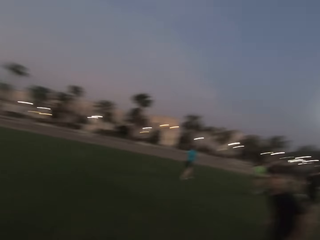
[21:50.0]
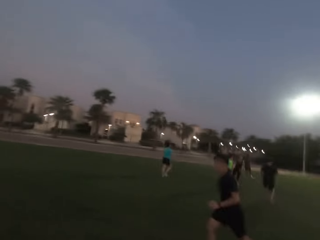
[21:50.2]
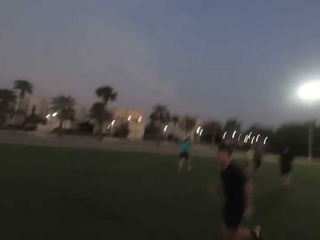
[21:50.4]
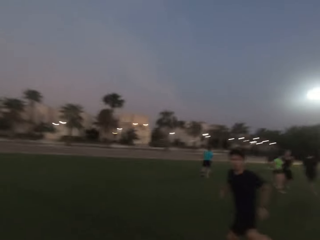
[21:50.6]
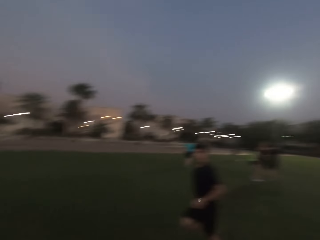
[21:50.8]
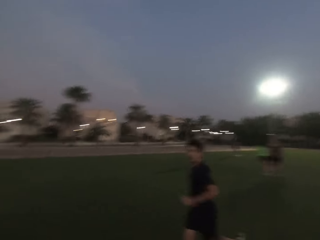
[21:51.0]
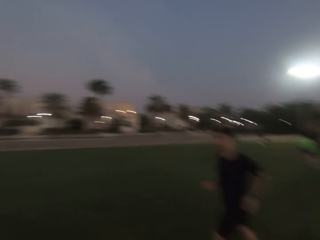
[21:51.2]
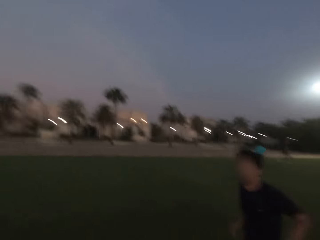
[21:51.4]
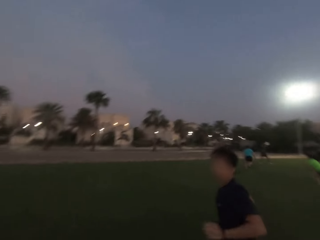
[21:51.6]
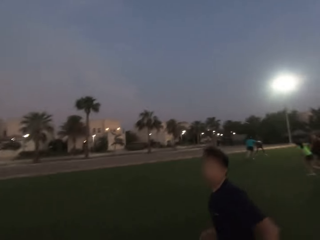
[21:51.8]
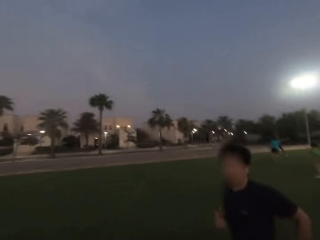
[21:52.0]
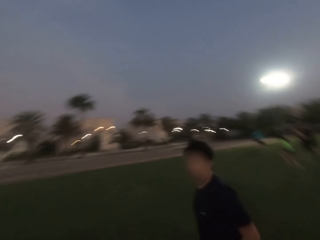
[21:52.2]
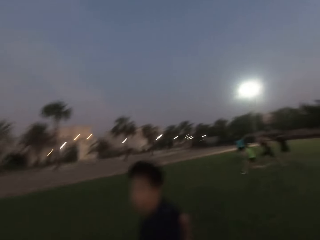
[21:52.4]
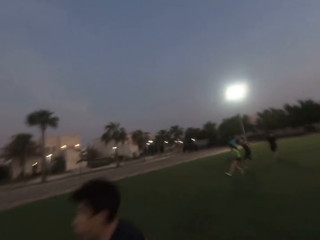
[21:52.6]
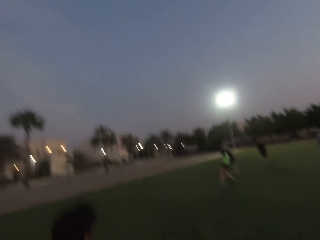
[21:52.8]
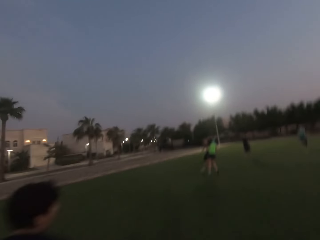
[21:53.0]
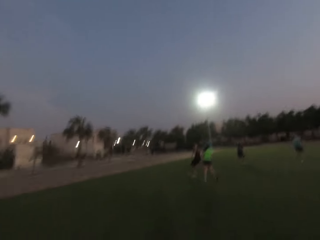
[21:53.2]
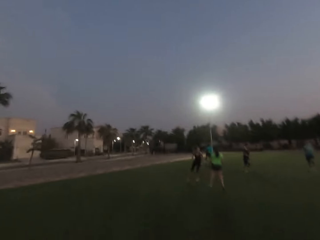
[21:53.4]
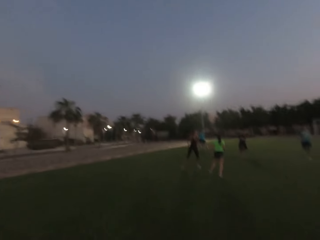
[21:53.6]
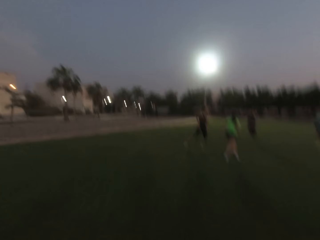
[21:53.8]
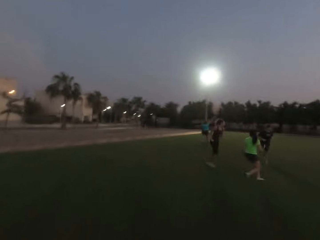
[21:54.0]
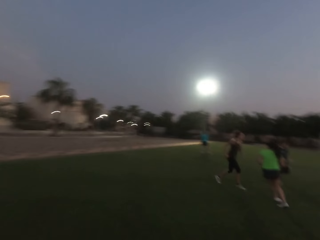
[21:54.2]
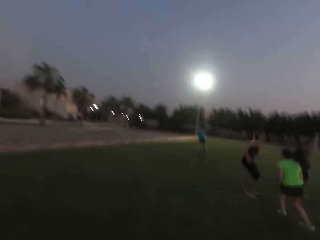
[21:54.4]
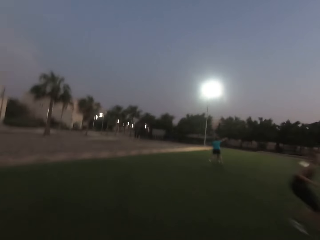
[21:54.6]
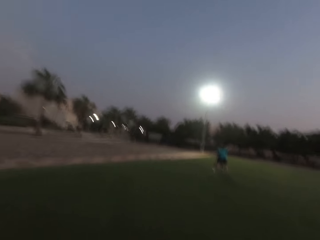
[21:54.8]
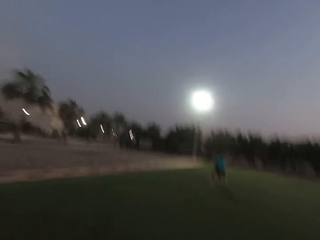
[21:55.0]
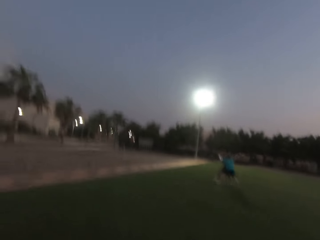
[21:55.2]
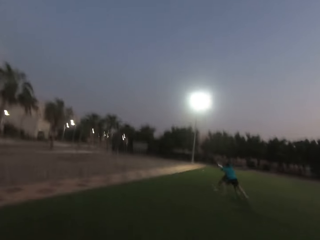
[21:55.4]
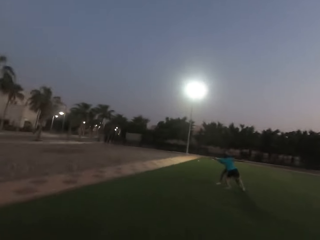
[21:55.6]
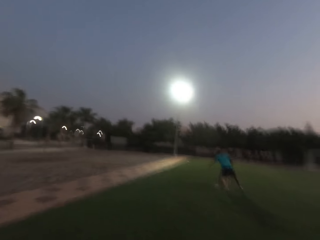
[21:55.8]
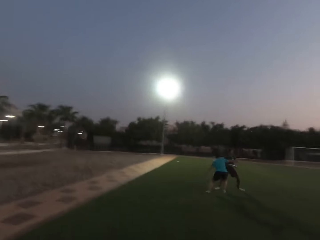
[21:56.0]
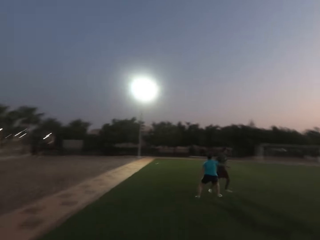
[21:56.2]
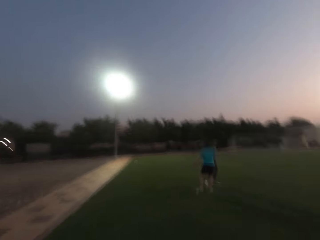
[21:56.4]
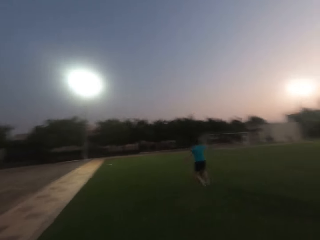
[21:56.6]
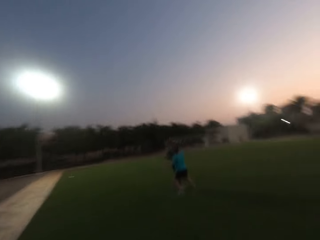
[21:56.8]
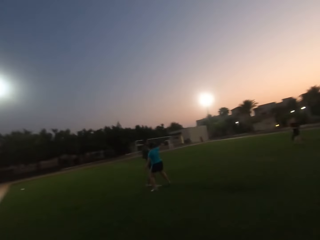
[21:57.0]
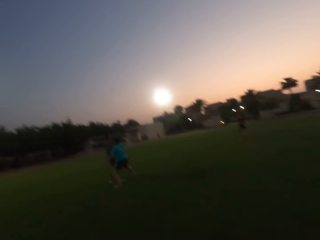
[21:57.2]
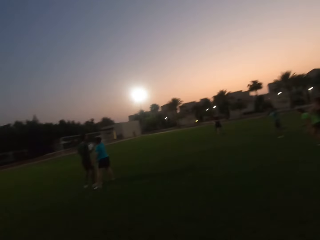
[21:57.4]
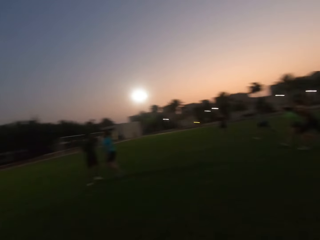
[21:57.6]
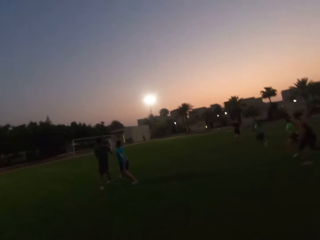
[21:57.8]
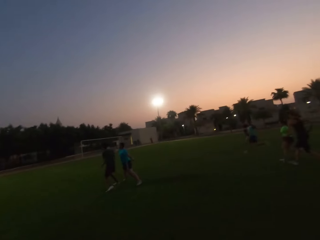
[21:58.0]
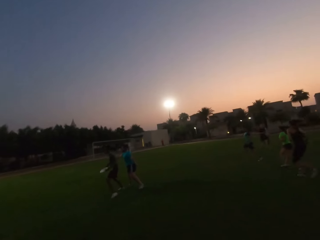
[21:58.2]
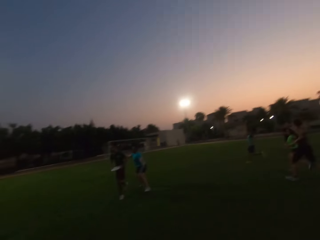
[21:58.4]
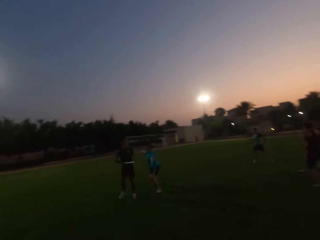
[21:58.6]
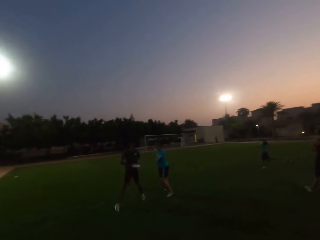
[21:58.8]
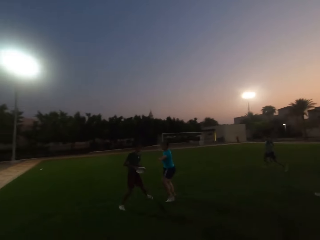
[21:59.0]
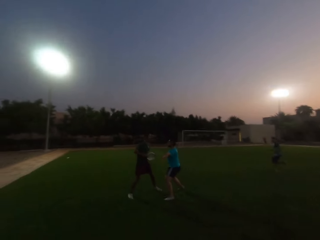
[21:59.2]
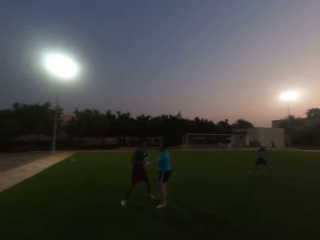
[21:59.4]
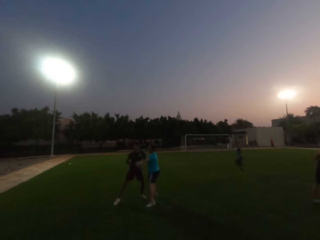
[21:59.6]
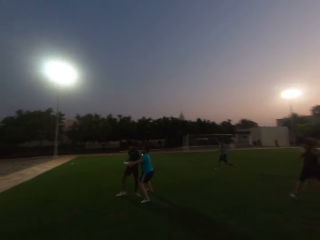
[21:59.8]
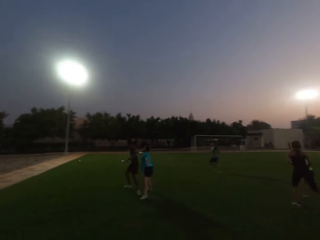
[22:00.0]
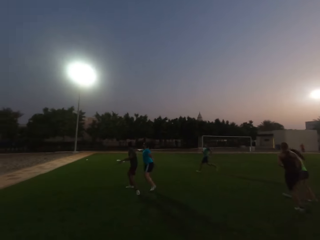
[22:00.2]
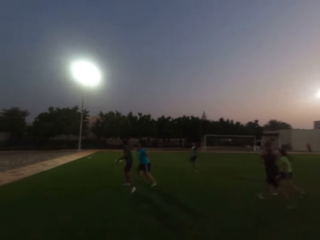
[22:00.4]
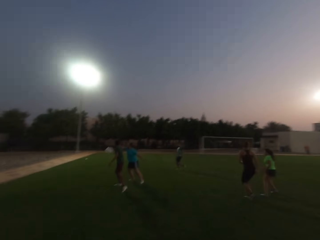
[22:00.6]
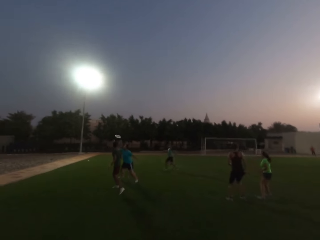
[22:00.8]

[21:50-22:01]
The camera wearer runs backwards. They turn forward. They run forward.

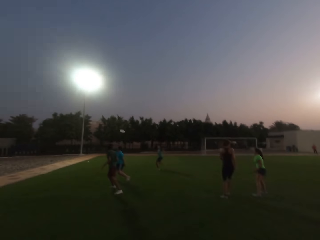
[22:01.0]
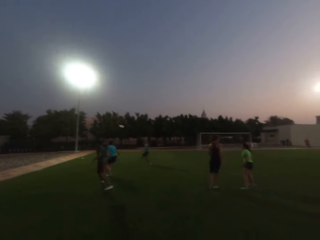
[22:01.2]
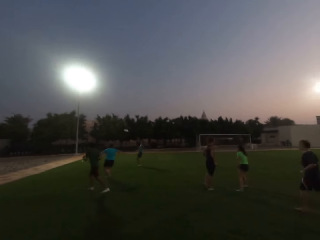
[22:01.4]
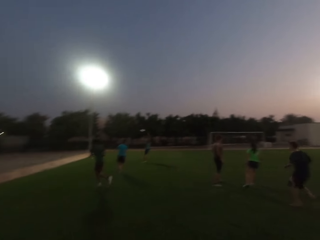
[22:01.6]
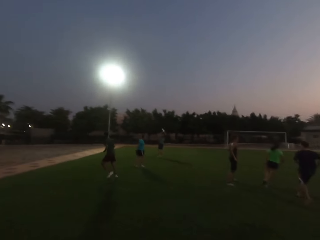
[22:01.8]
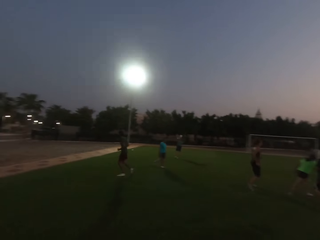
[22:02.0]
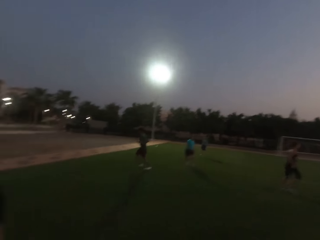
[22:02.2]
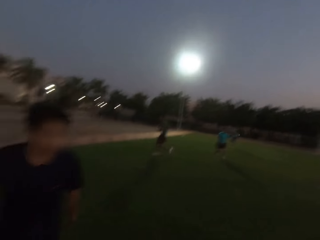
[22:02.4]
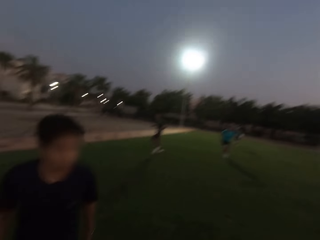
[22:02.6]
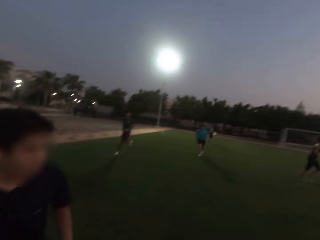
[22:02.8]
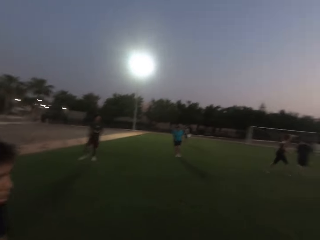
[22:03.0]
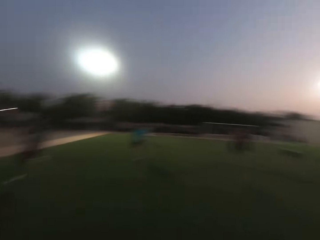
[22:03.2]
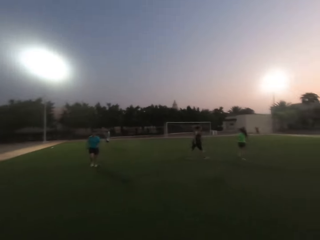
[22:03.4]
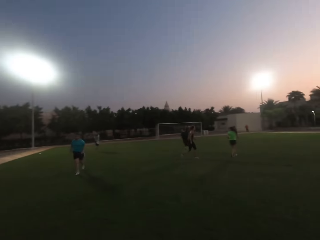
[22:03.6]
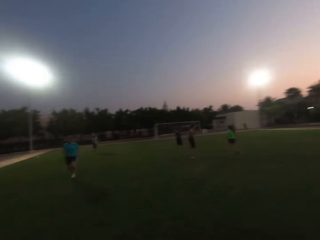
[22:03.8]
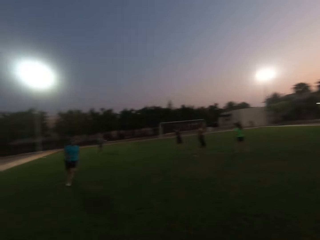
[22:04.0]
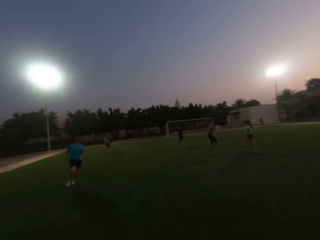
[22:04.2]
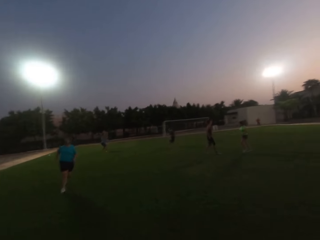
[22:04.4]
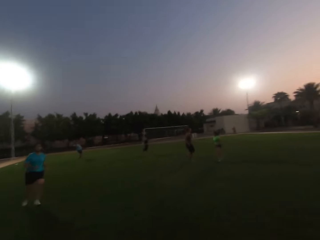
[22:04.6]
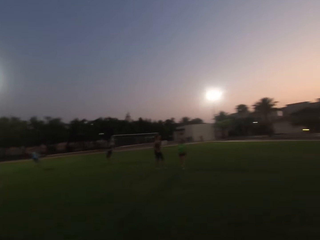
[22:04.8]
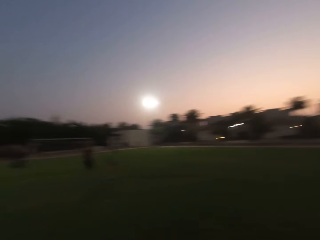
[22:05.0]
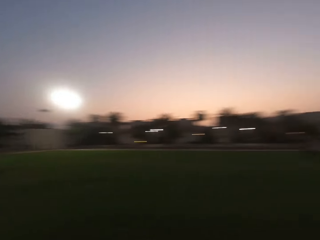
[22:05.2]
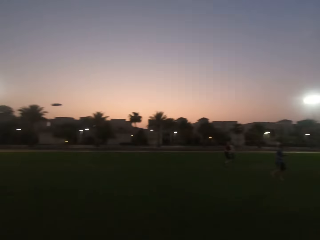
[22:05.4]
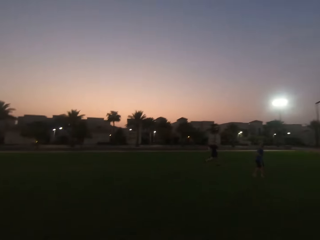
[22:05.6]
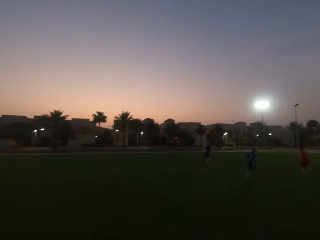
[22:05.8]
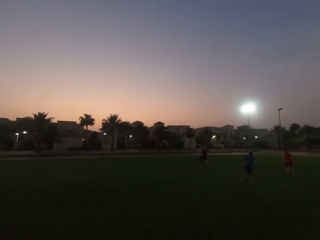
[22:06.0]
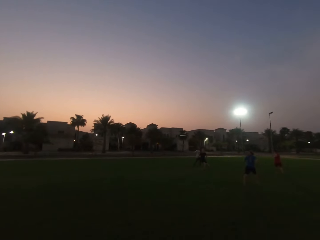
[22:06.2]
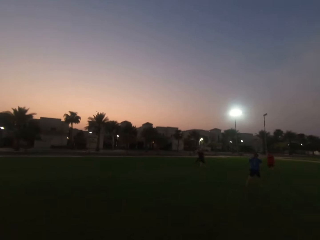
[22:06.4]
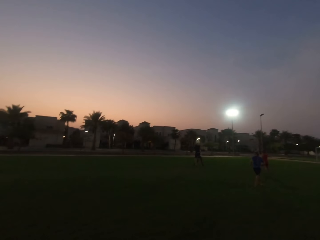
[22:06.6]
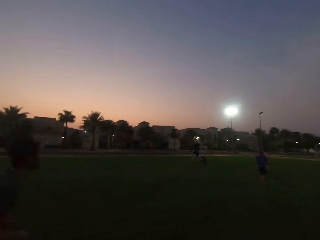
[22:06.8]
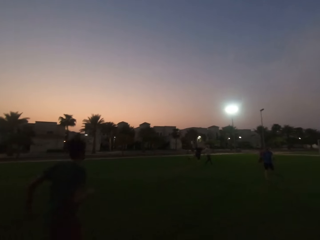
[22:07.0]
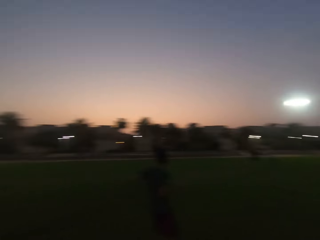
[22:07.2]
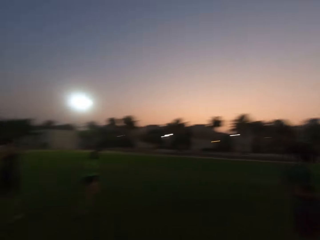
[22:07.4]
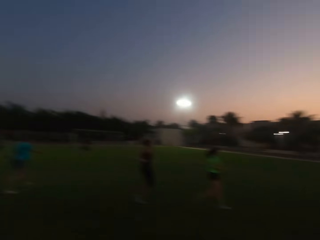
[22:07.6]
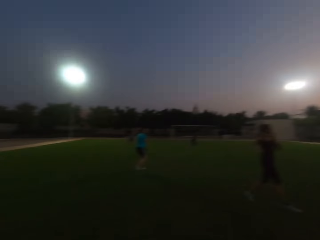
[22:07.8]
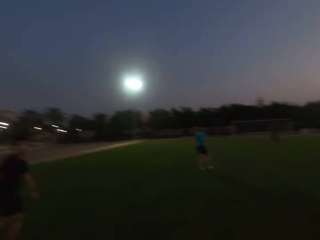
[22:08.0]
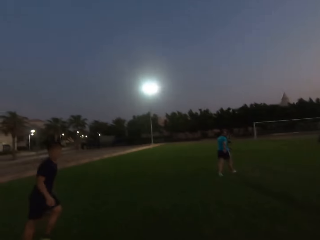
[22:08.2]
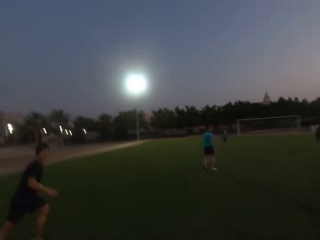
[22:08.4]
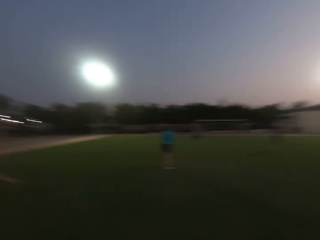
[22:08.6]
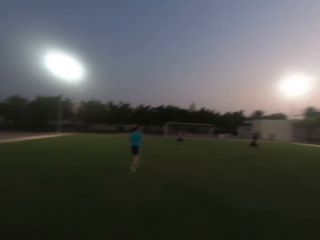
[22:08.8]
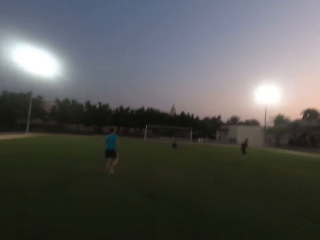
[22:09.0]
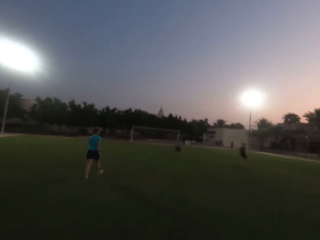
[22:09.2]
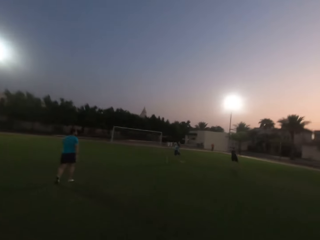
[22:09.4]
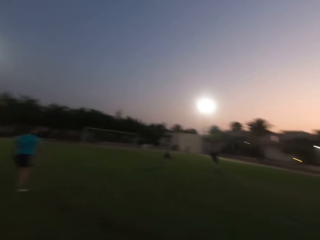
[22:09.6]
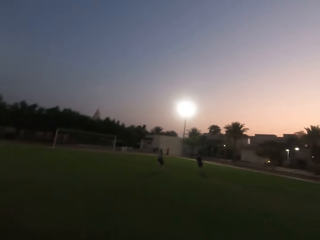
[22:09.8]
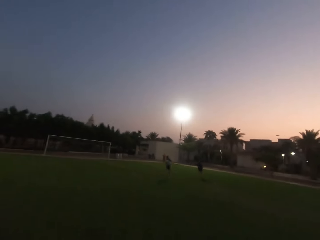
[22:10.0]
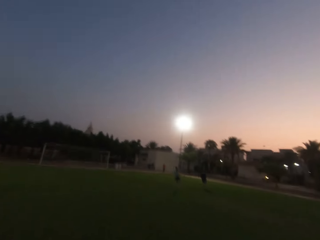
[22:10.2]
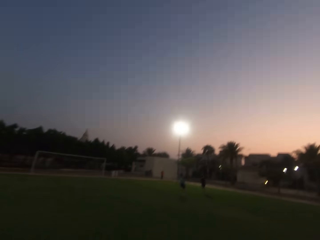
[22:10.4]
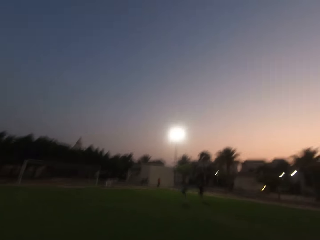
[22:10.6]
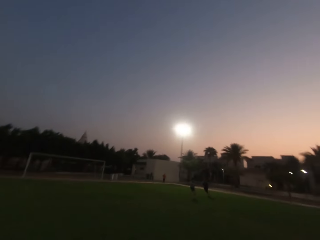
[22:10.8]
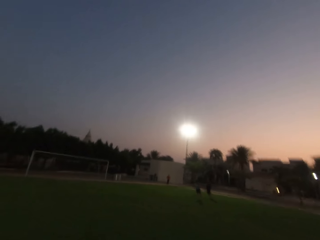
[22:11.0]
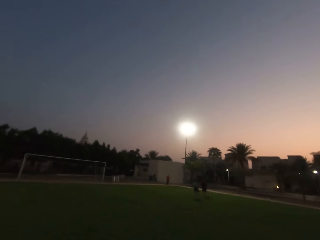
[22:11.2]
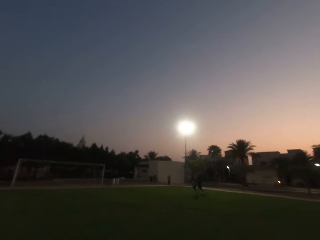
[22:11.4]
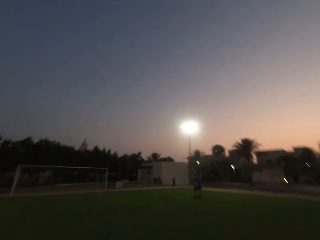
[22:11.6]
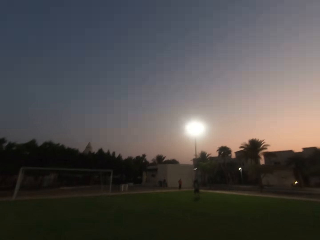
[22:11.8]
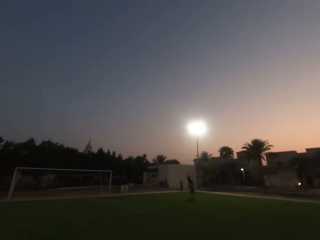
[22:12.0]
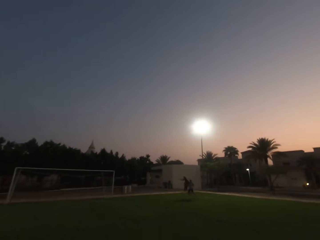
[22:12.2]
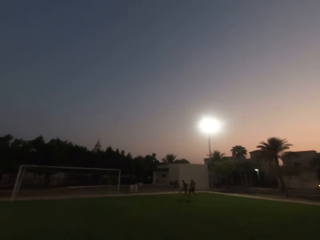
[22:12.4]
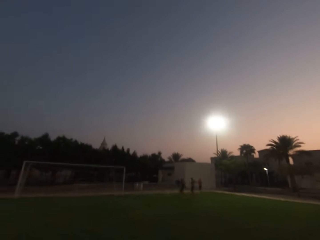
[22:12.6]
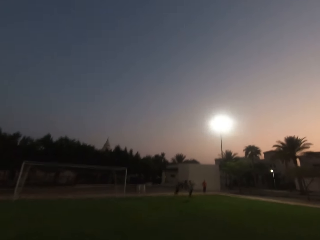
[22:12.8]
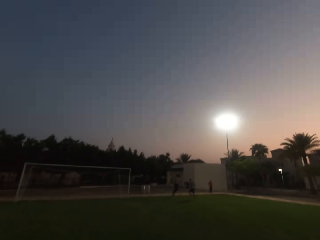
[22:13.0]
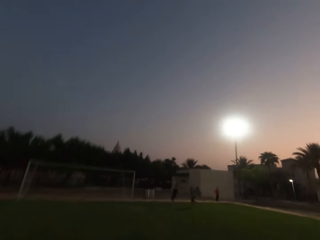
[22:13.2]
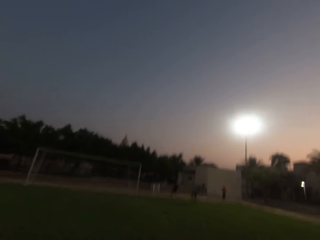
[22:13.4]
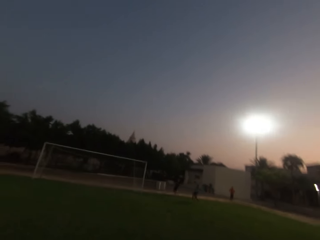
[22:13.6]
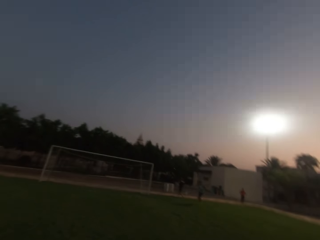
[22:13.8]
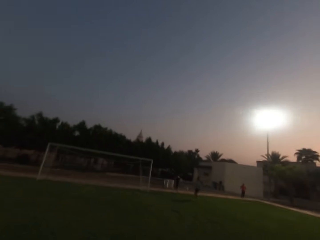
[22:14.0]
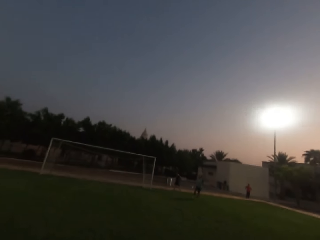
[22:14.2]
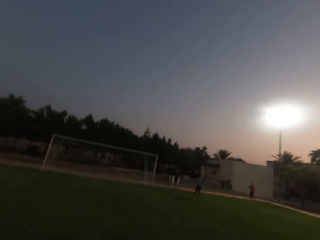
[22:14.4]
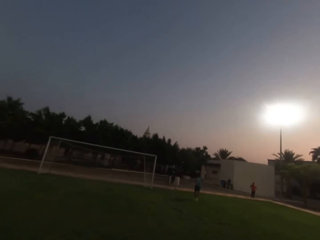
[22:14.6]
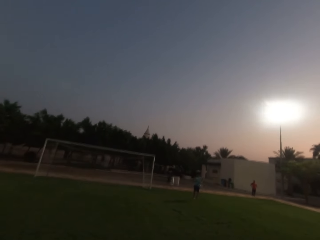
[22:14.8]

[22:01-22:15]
The camera wearer turns right. They turn forward. They run forward.
